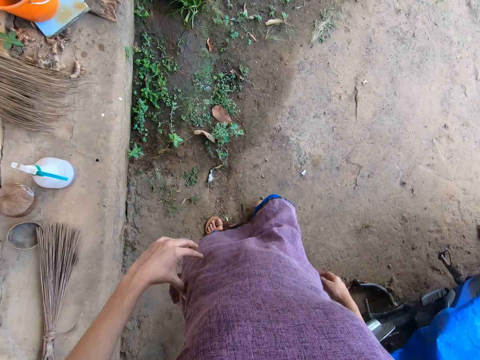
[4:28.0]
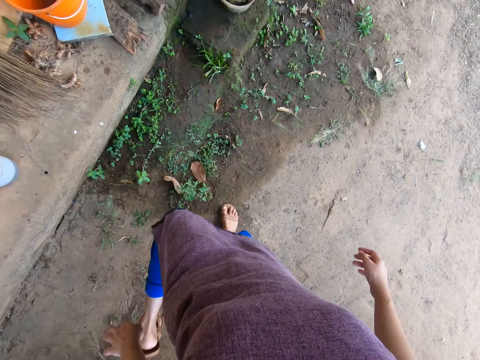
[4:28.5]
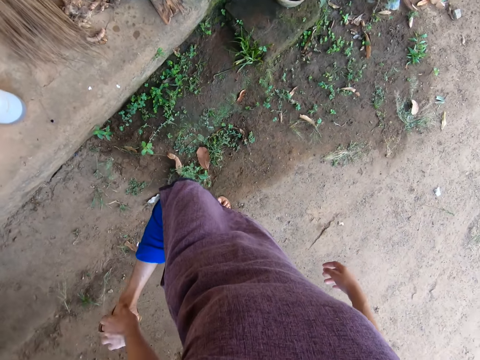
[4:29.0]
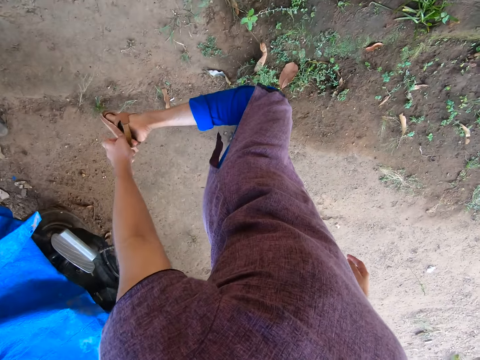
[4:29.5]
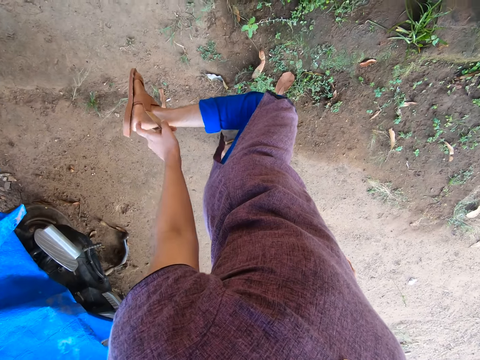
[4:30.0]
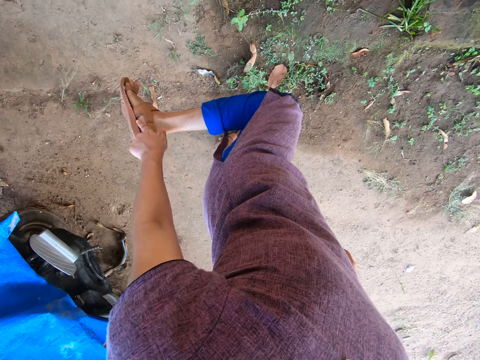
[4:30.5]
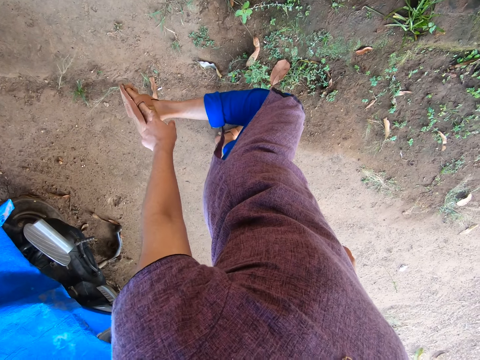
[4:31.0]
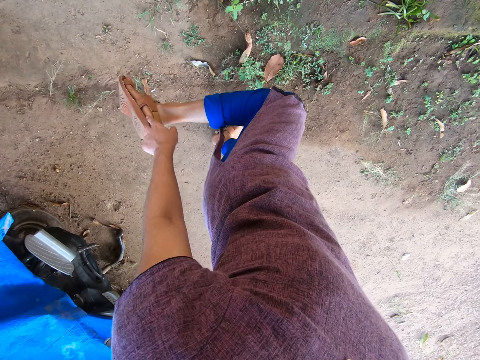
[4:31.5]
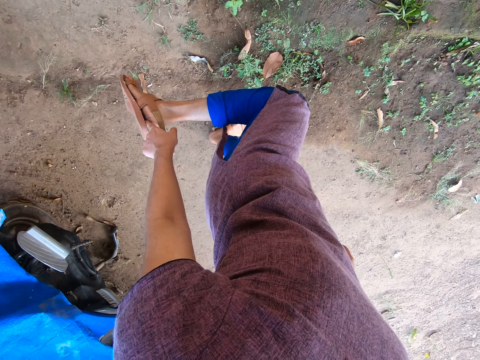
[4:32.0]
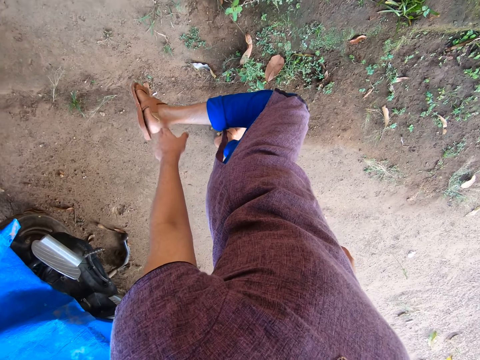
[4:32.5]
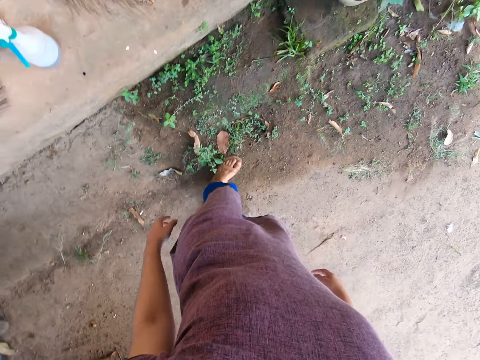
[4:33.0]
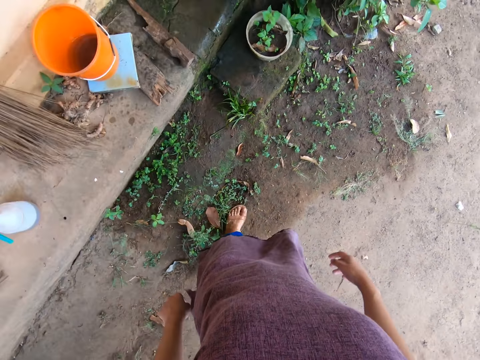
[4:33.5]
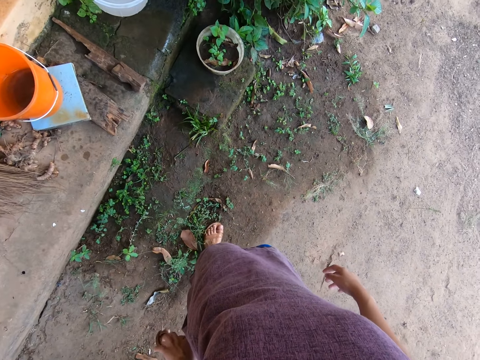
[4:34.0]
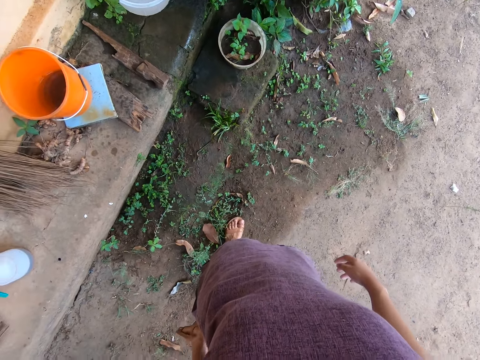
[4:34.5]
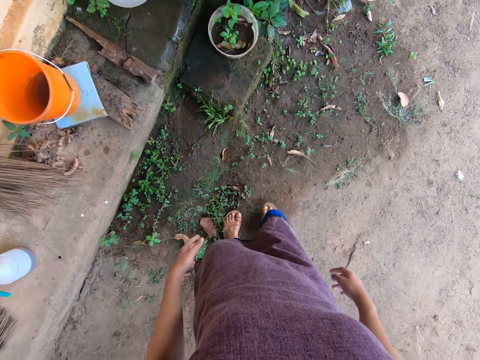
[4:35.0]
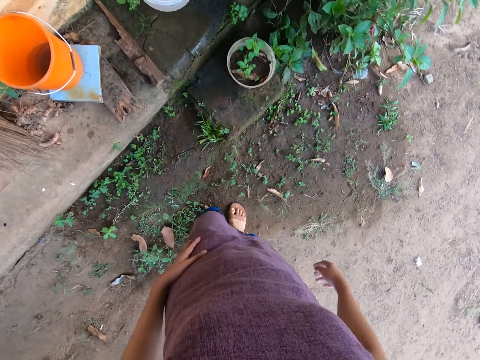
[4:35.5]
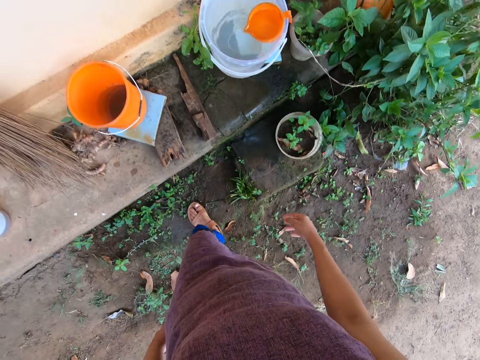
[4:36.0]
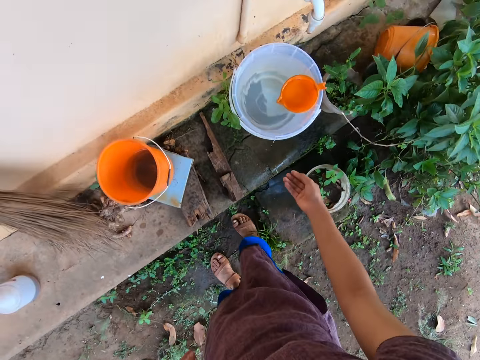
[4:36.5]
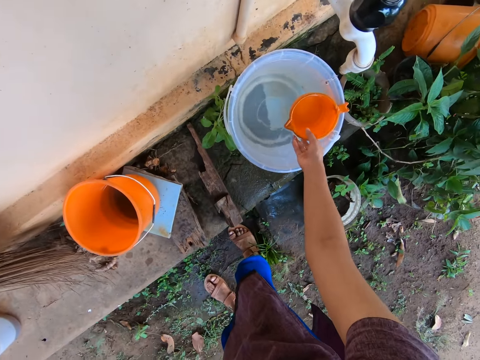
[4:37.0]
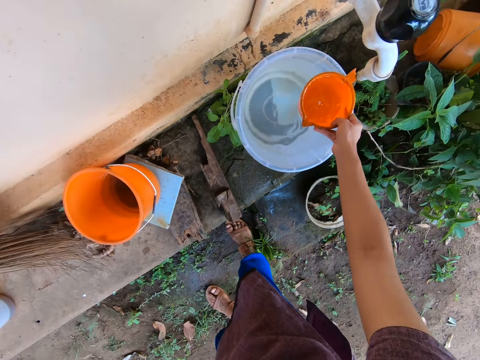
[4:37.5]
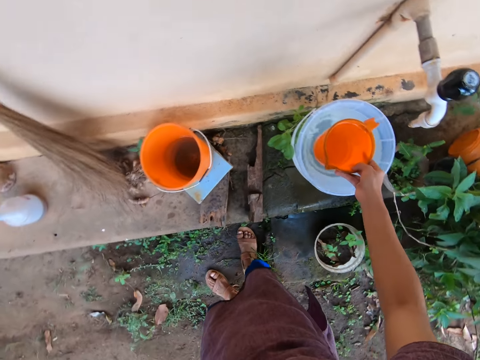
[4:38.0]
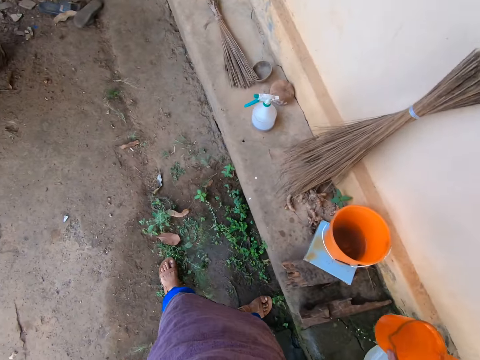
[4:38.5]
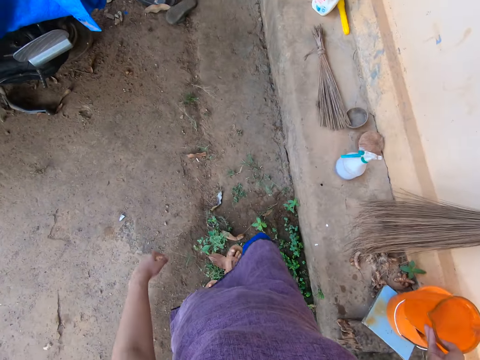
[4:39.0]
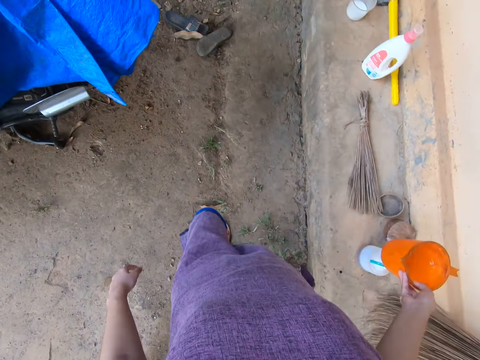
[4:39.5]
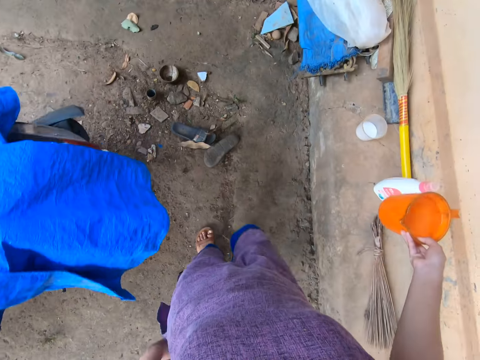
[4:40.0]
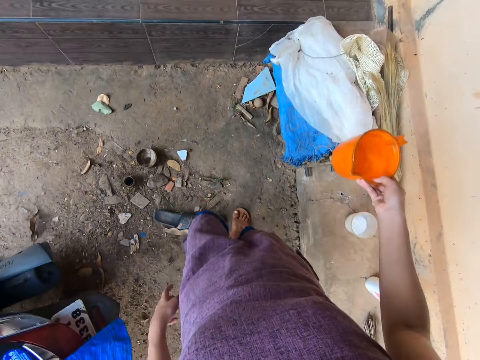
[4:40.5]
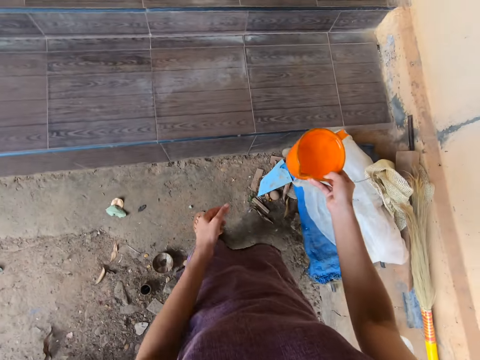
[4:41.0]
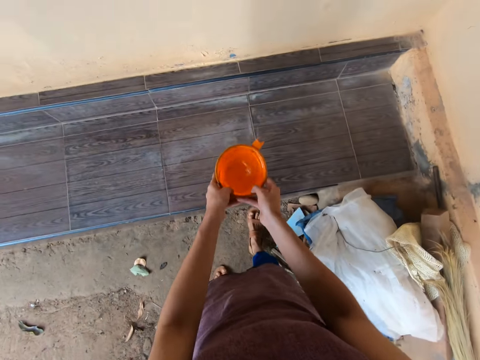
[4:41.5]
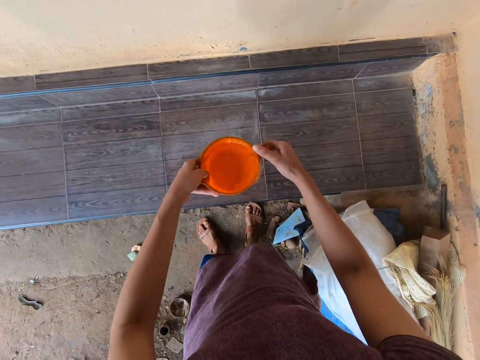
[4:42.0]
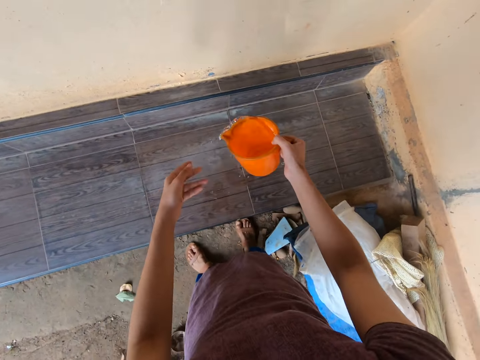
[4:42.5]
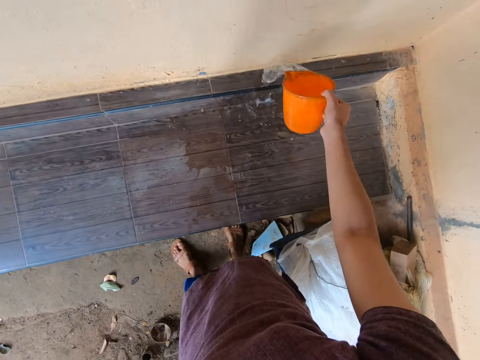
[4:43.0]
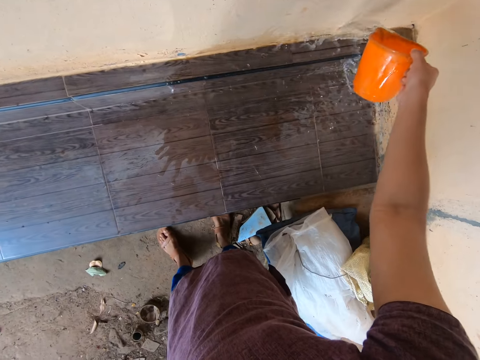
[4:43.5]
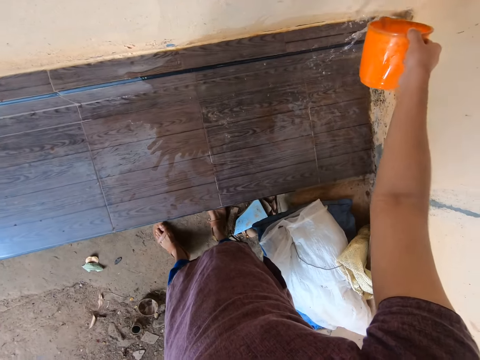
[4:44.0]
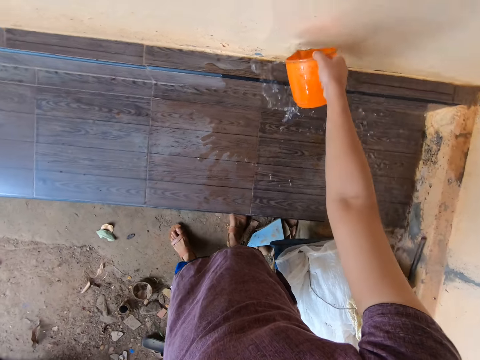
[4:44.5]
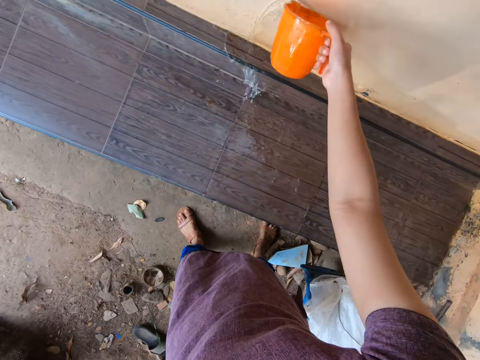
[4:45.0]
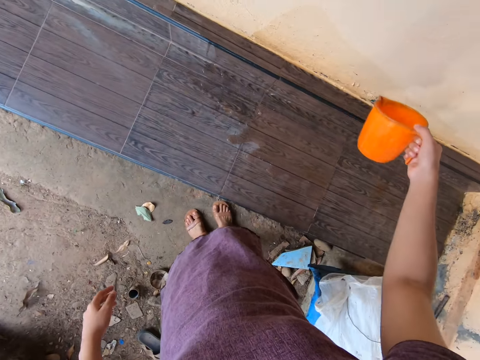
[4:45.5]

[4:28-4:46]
The camera wearer wears the heel strap of her left sandal with her left hand. She straightens the sandal. She straightens the sandal again. She puts the leg down. She steps forward. She lifts up a cup or jug of water from the bucket under the tap with her right hand. She walks about outside the house. She passes the jug to the left hand. She holds the cup of water in her right hand with both hands. She passes the jug to the right hand. She pours water from the cup of water in her right hand on the doorstep.

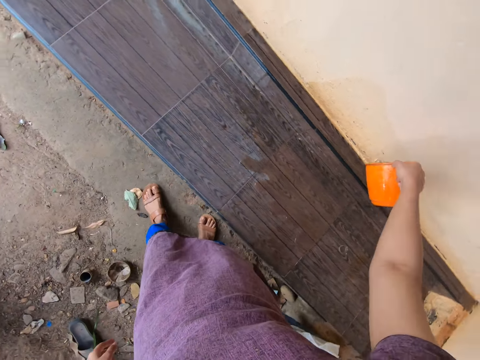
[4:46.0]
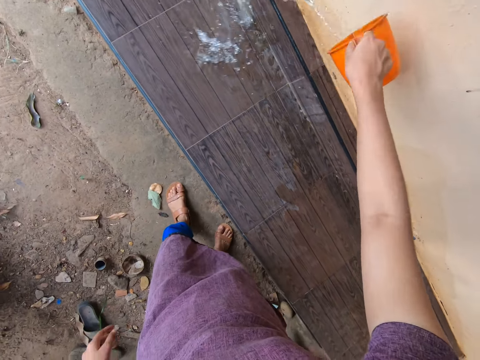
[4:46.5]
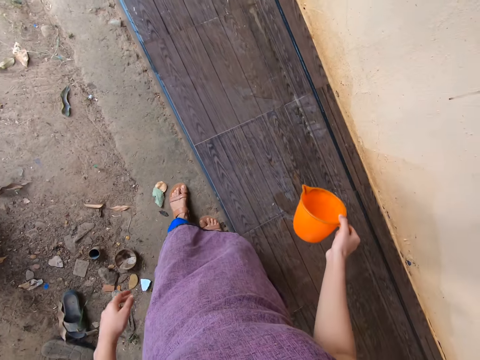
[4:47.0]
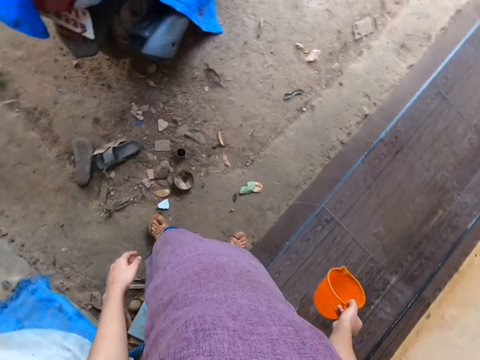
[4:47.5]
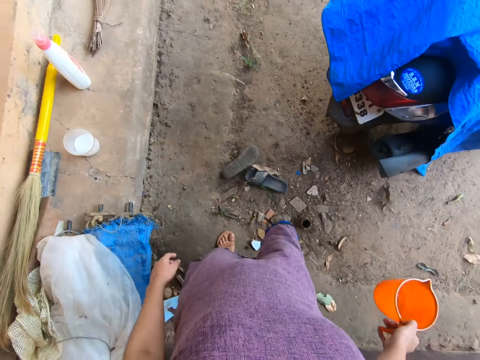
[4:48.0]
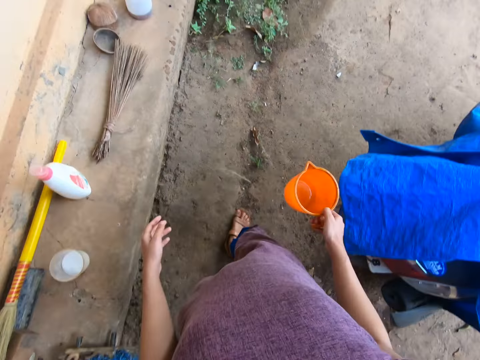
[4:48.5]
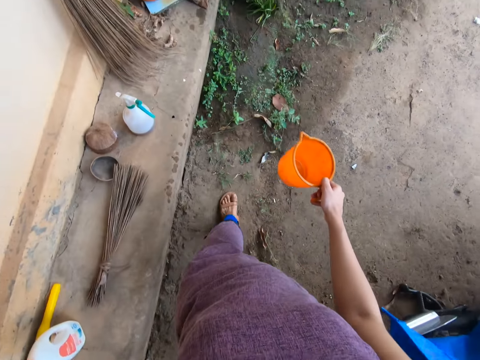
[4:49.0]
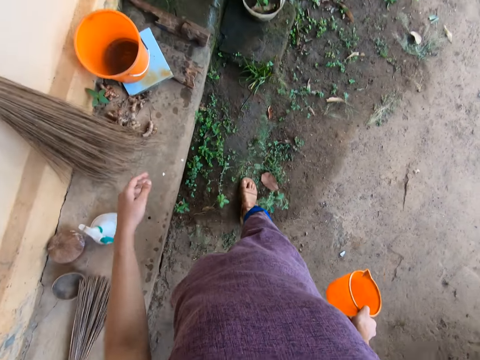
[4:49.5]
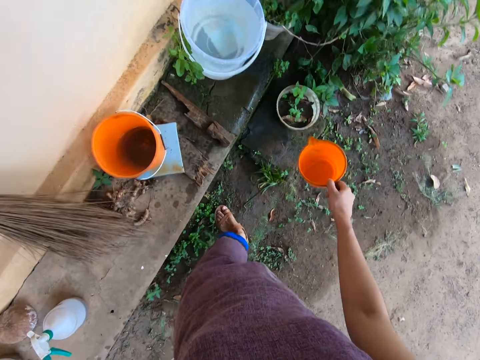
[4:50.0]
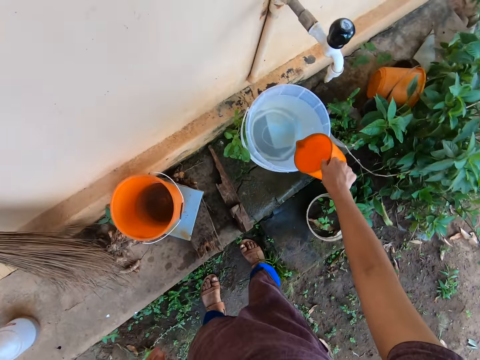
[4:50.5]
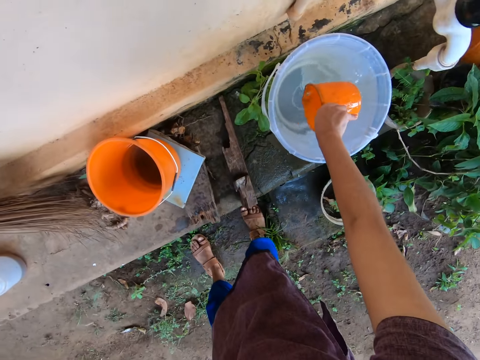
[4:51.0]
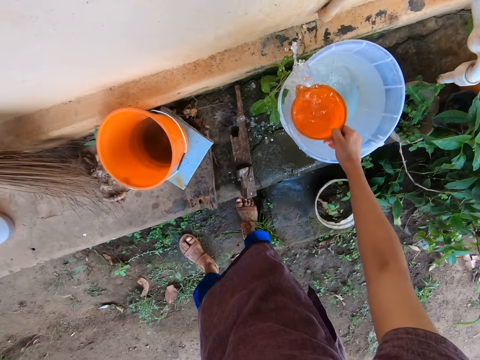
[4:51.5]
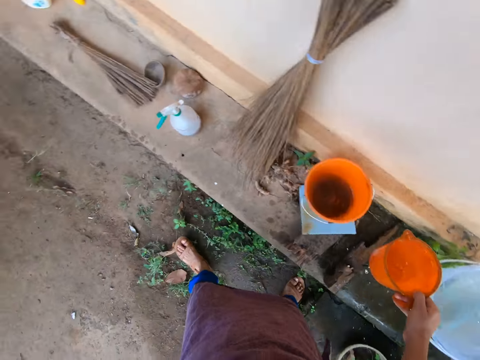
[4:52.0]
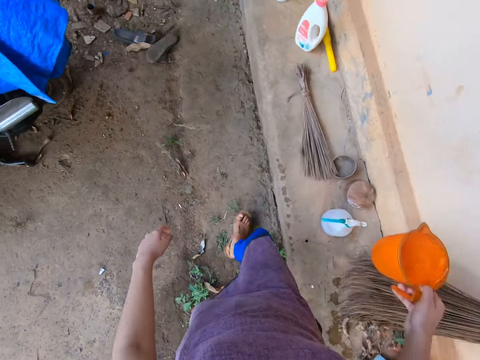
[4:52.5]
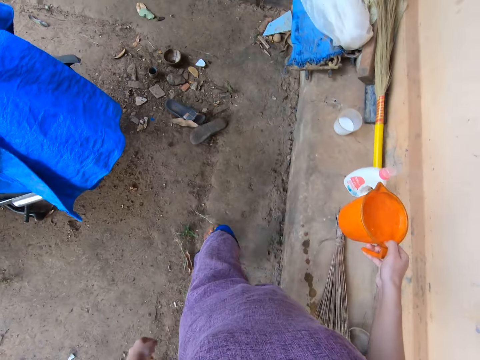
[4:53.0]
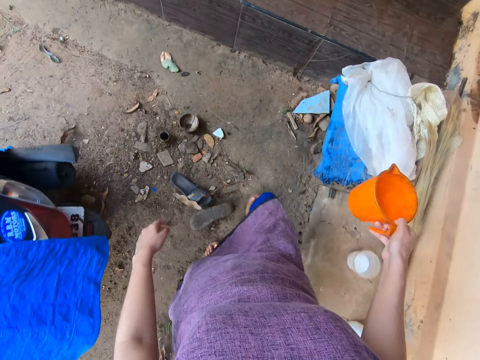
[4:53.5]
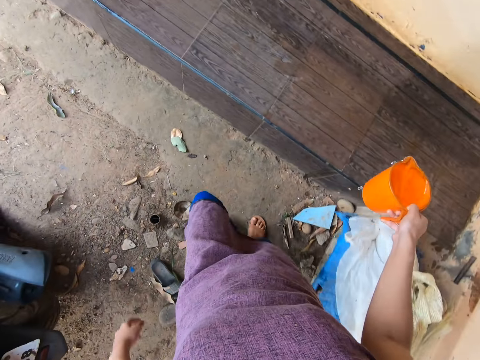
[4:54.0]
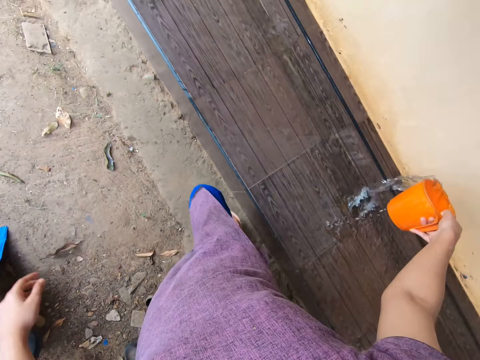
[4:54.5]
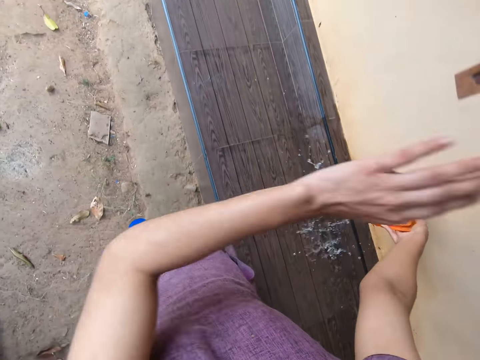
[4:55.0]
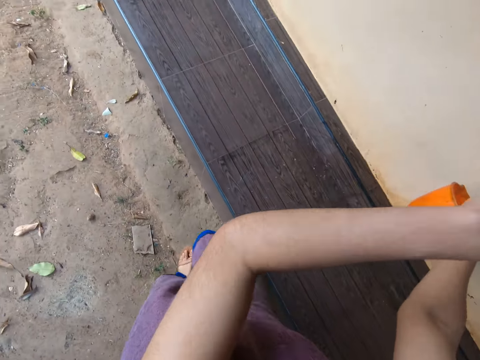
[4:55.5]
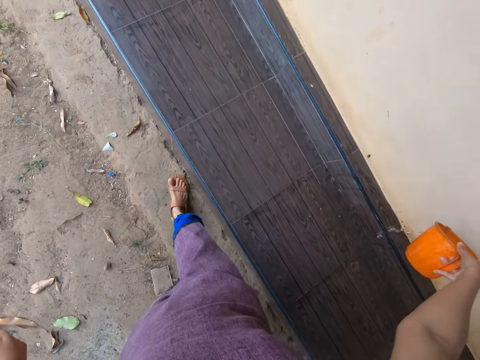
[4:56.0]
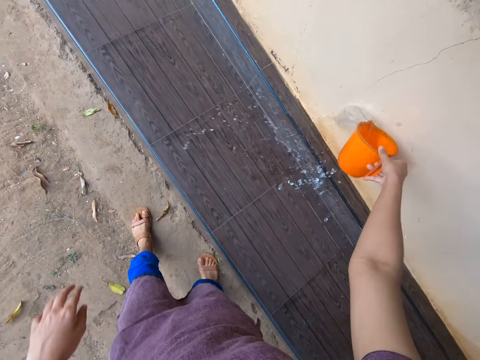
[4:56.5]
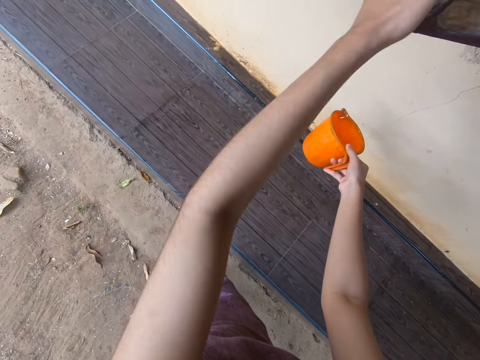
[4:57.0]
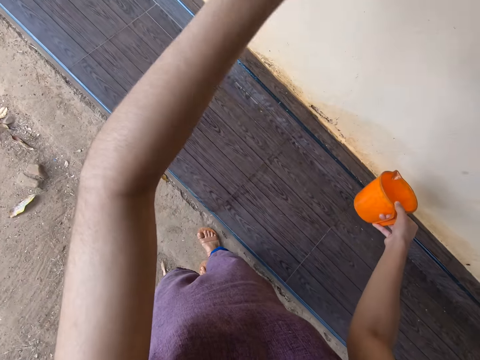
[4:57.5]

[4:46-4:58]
The camera wearer walks. She scoops water from the bucket on the concrete slab with the cup in her right hand. She carries the cup of water with her right hand. She walks. She pours water from the cup in her right hand onto the slab of tiles. She closes a window with her left hand. She pours water on the floor. She closes the window with her left hand.
